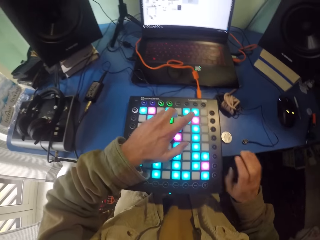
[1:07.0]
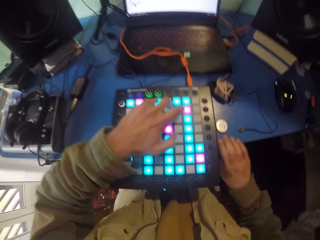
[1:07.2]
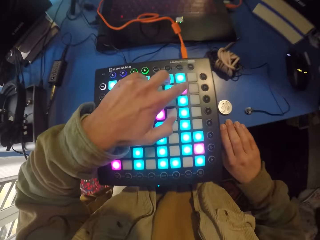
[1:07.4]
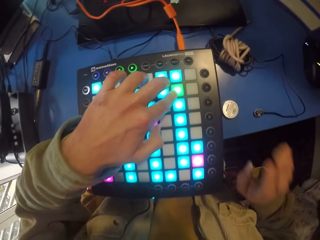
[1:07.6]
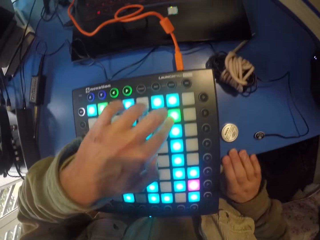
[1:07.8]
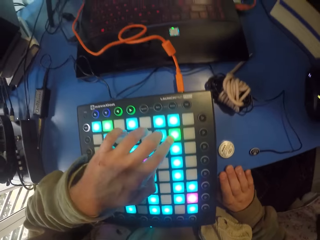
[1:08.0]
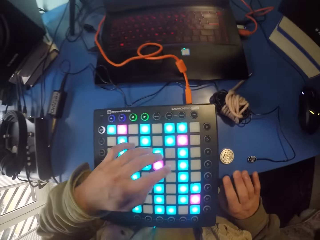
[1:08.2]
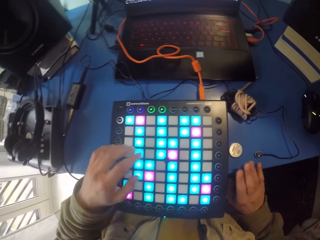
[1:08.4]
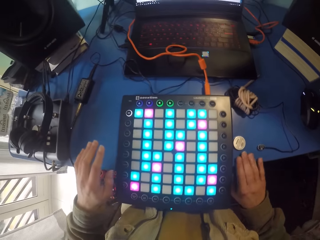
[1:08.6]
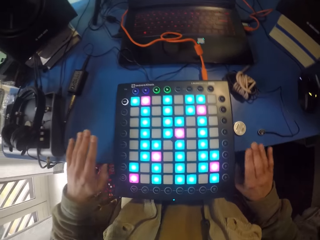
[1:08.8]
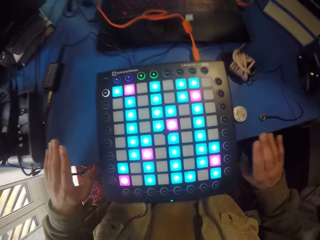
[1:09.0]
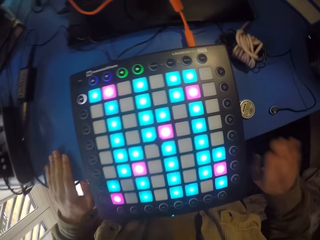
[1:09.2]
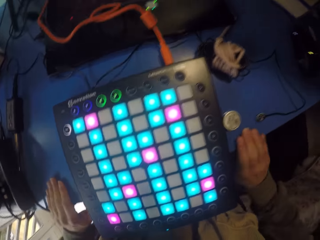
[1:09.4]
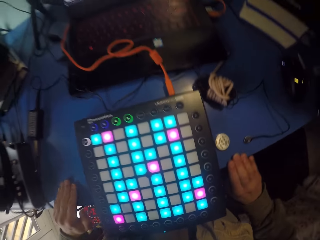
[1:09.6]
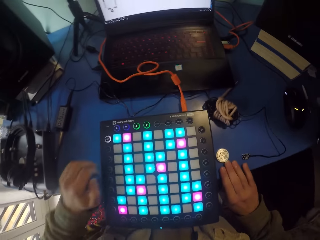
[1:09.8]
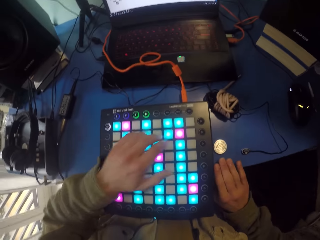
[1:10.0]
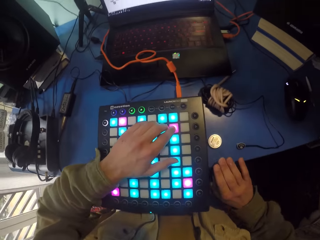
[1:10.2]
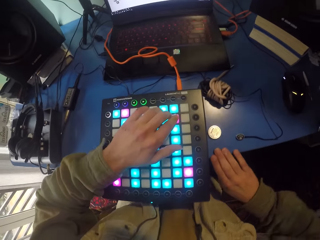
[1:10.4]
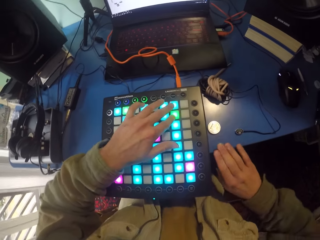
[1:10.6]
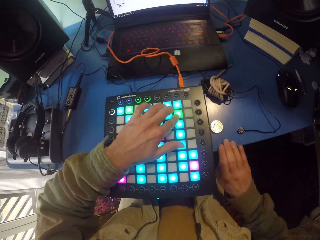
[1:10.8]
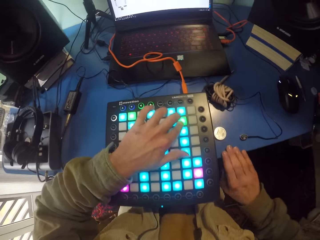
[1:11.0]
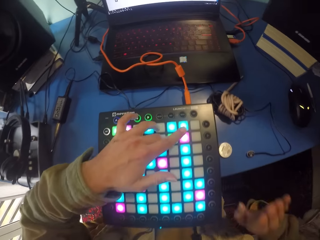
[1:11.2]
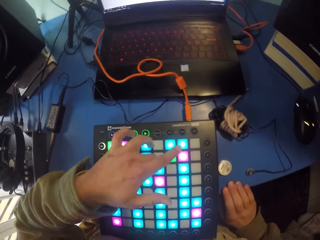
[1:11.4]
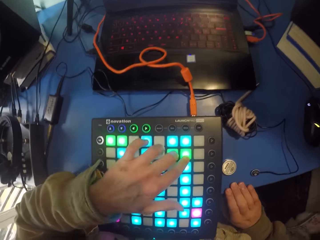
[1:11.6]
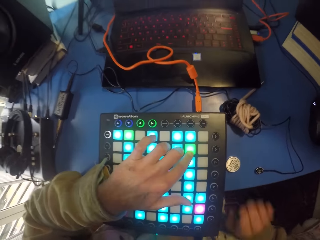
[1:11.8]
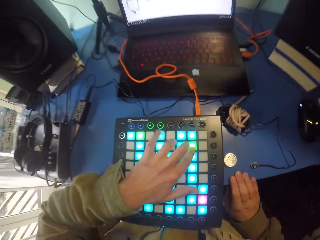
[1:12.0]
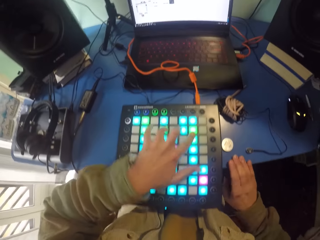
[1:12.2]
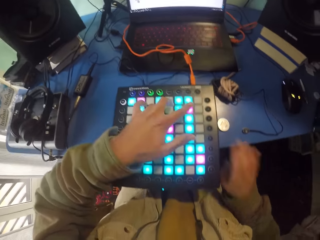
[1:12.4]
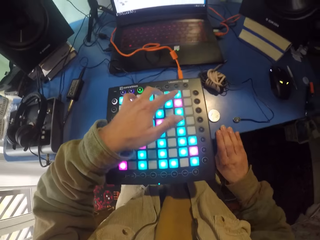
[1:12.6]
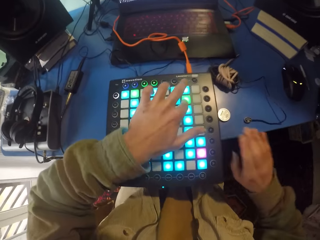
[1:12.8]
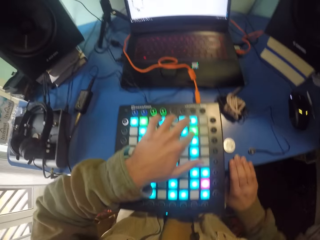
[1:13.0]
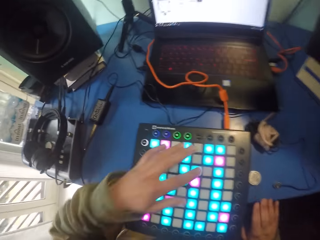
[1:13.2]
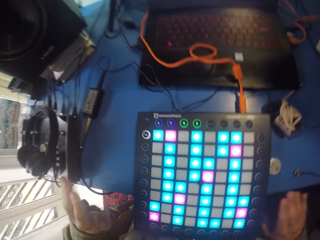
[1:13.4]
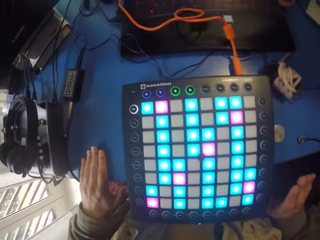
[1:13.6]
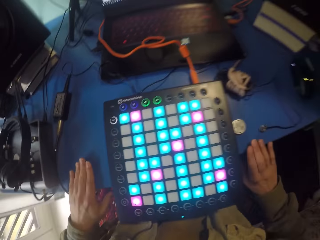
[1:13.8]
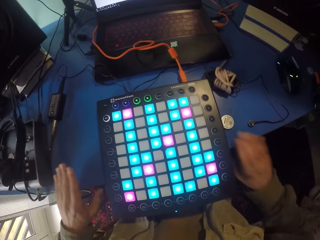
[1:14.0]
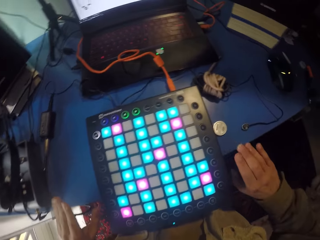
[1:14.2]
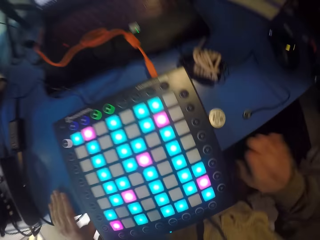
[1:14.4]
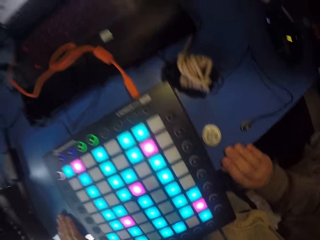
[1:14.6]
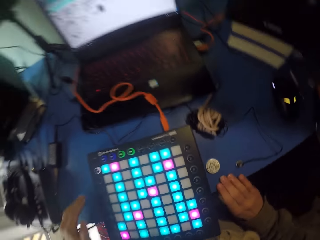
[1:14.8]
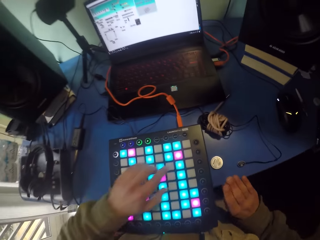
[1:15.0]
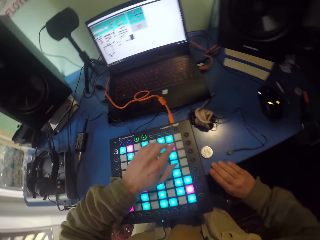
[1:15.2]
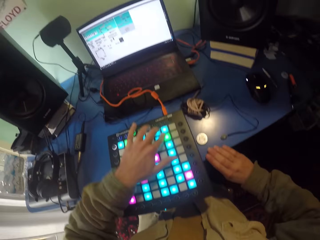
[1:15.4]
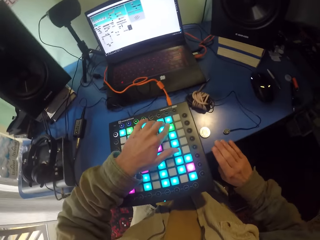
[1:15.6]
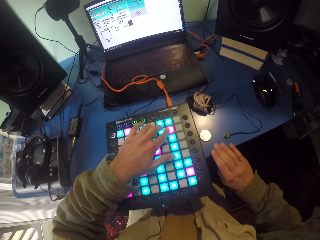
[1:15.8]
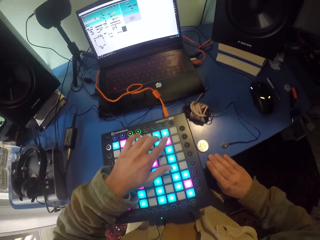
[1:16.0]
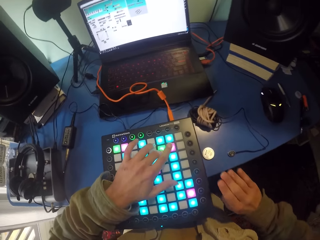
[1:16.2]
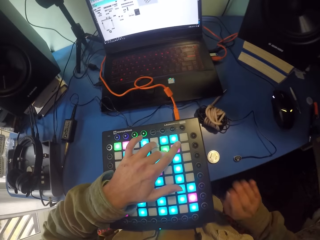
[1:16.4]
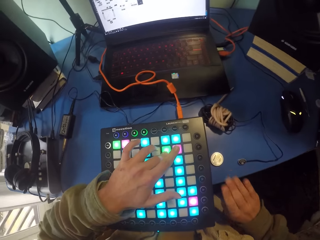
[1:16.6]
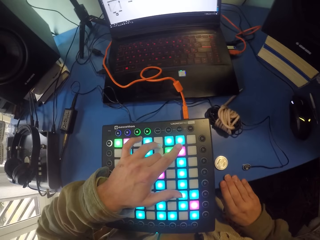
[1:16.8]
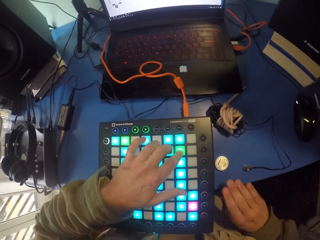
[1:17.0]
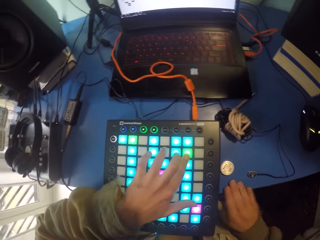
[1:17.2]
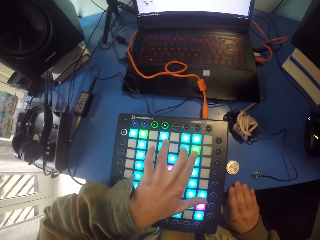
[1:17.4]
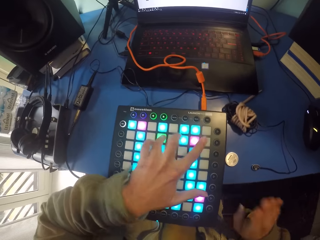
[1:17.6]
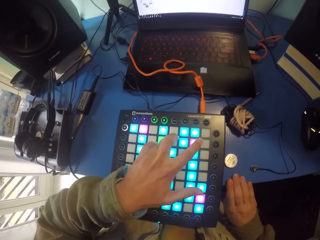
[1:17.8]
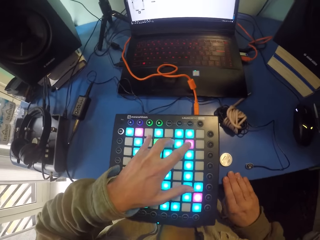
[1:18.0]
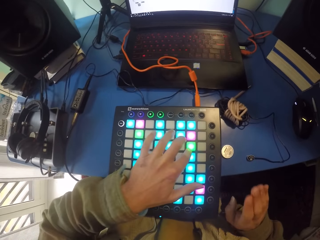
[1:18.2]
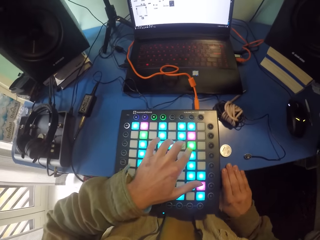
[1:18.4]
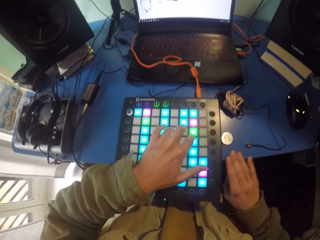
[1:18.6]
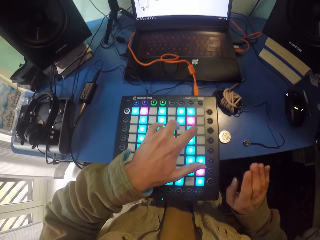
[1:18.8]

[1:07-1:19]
The camera wearer taps fingers on the tap. They tap fingers on the tap again.

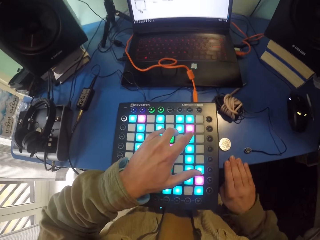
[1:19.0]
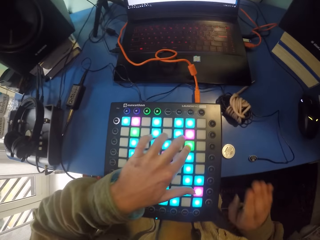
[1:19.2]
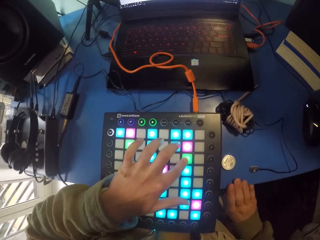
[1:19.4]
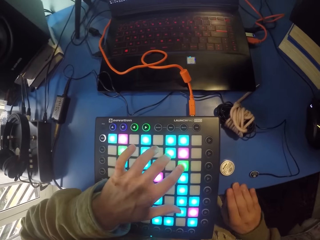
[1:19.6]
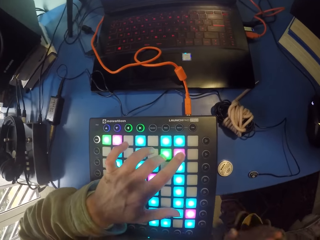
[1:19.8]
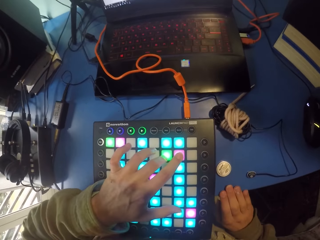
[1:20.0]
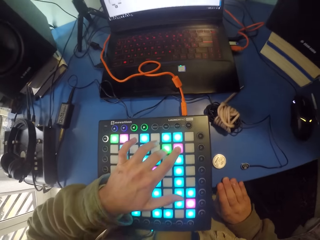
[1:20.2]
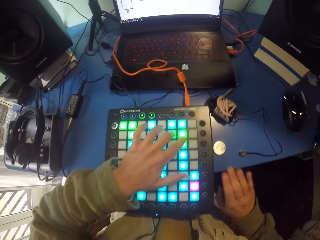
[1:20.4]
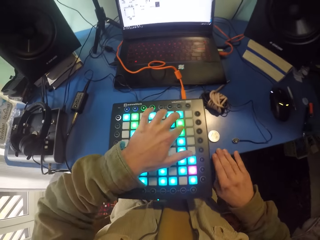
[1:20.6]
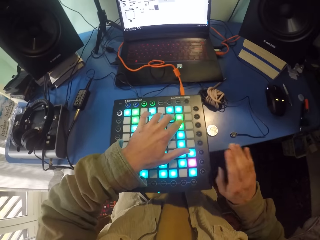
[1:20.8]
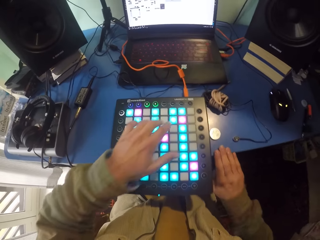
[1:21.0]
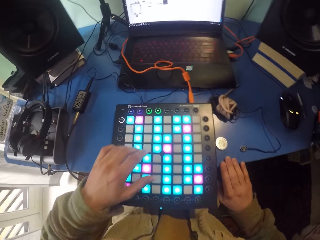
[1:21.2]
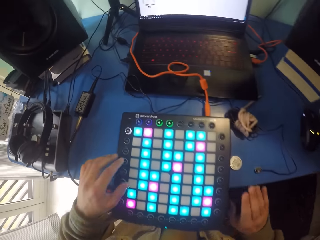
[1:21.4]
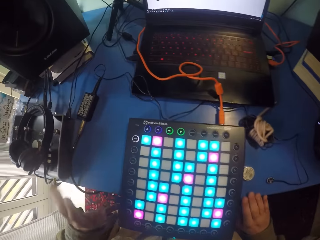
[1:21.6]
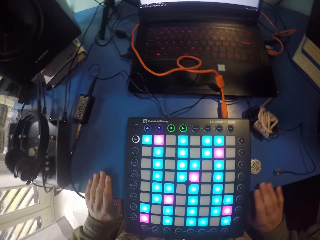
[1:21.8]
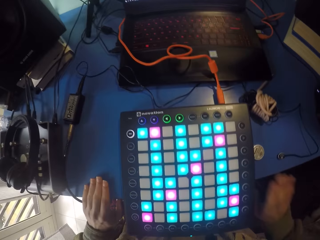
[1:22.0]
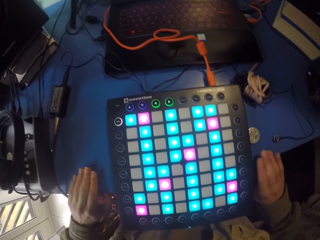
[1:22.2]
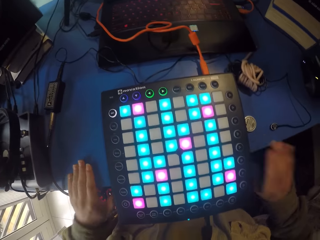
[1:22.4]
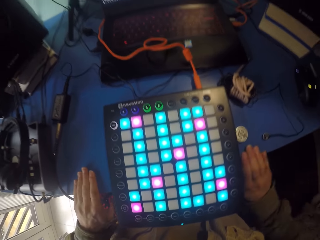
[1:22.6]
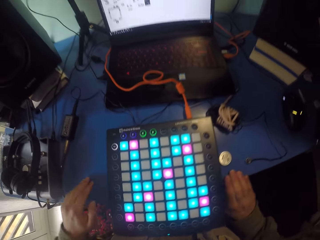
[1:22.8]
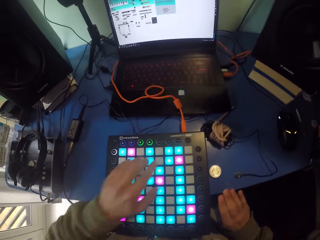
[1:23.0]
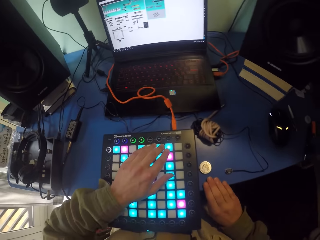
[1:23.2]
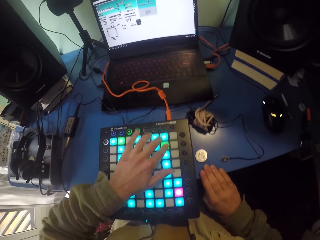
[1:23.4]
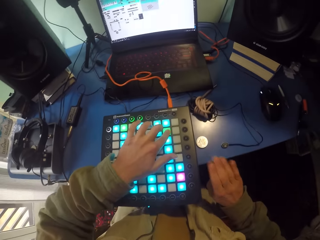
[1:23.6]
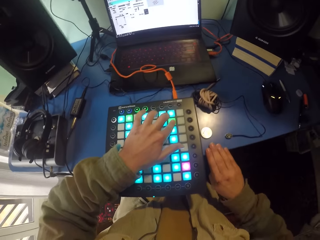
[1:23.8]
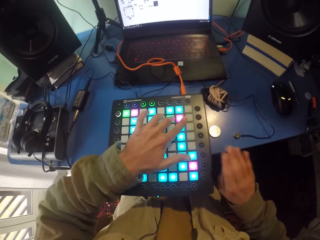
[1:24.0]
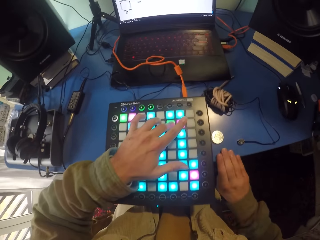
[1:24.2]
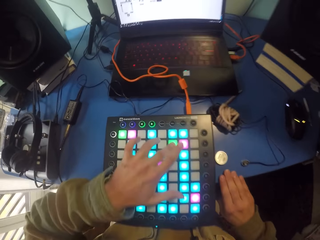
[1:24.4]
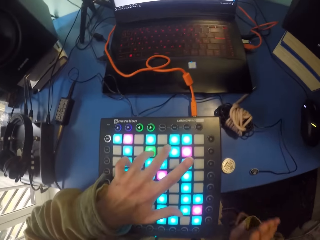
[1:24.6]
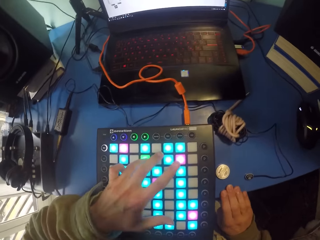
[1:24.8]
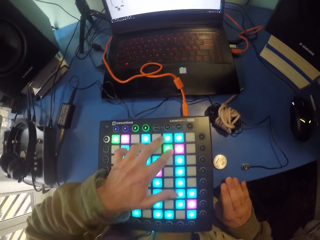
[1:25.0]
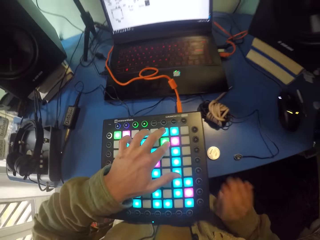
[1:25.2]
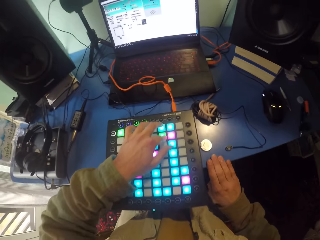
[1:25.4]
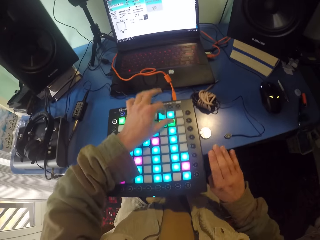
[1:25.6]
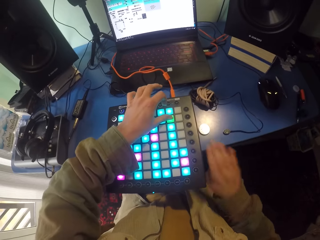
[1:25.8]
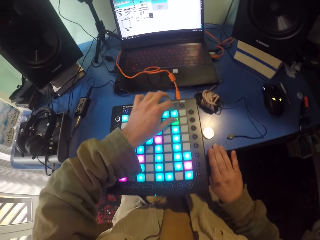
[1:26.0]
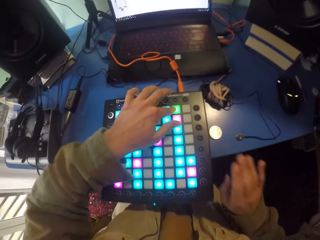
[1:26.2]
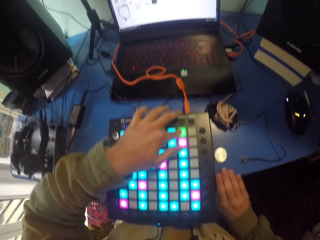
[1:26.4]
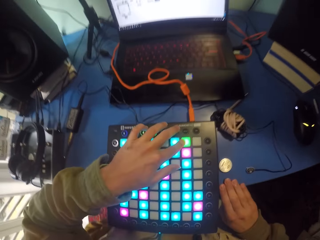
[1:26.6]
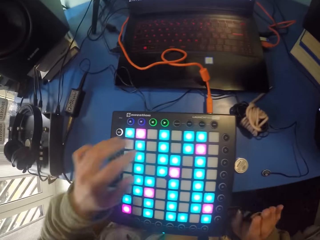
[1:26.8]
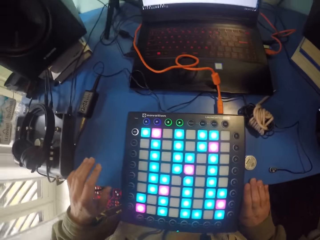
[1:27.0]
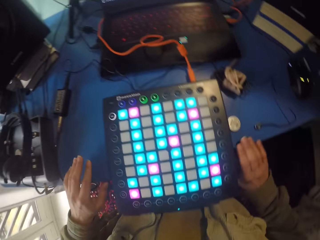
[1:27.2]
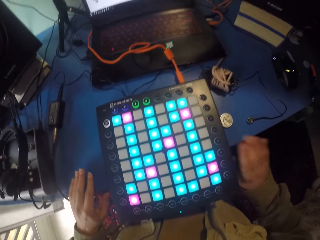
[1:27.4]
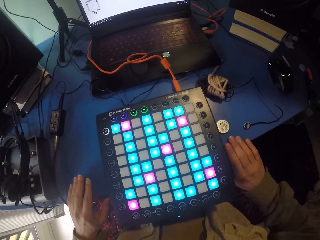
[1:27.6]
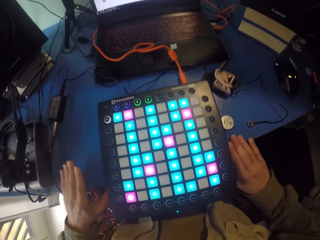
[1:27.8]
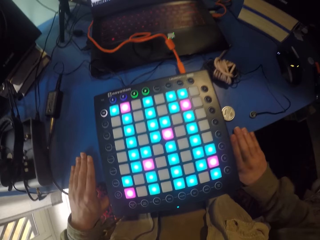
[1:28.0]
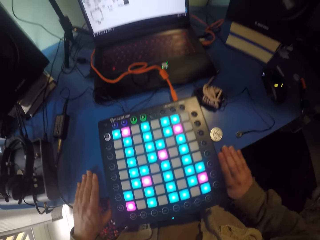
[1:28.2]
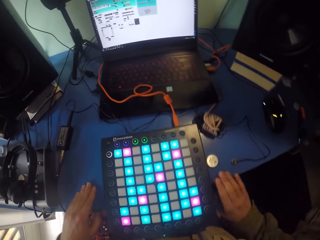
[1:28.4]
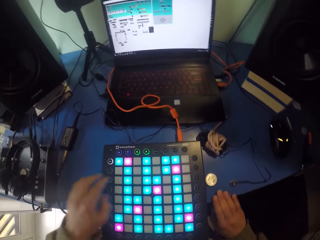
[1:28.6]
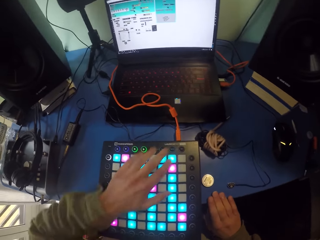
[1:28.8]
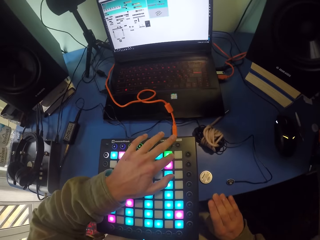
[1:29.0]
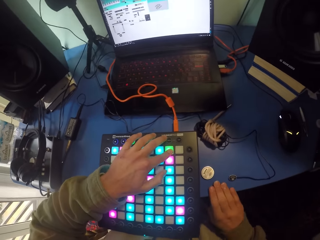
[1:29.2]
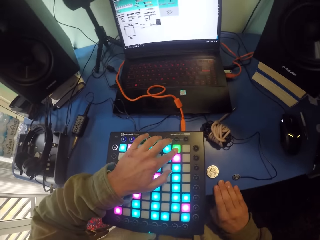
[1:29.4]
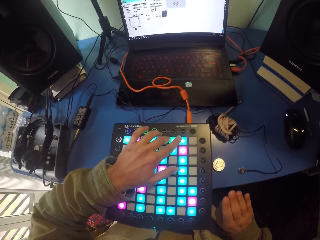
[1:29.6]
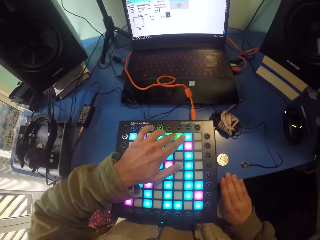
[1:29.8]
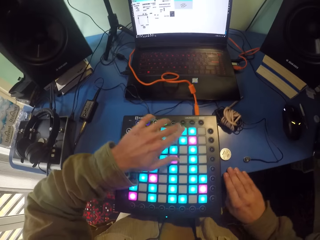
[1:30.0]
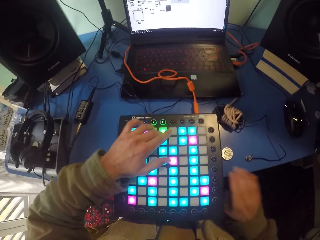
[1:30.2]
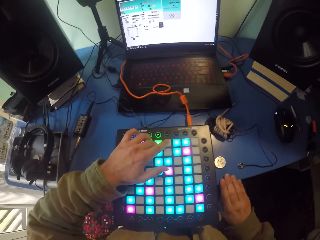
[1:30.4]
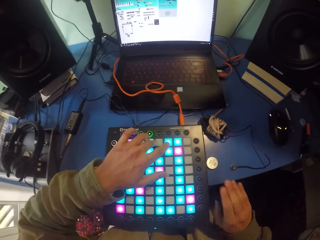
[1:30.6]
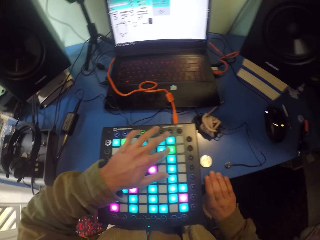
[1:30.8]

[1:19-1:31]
The camera wearer taps fingers on the tap. They hit the table with both hands. They touch the launchpad.
